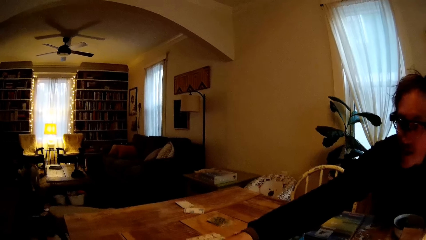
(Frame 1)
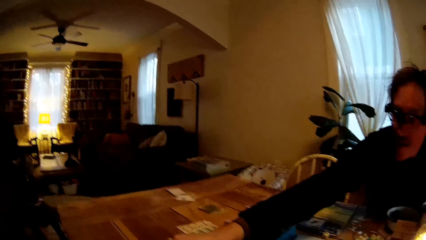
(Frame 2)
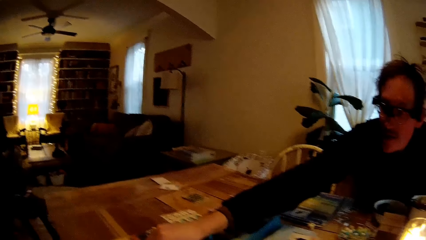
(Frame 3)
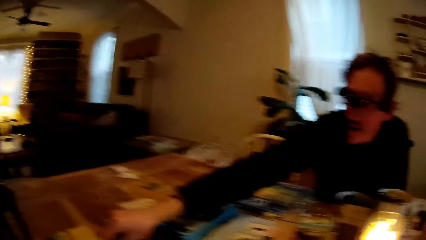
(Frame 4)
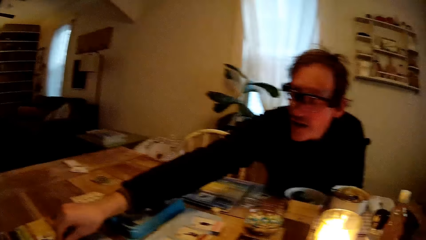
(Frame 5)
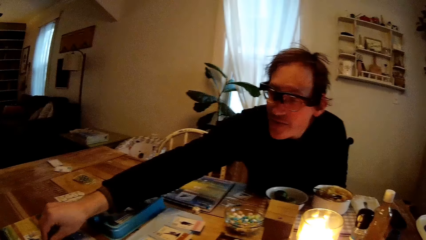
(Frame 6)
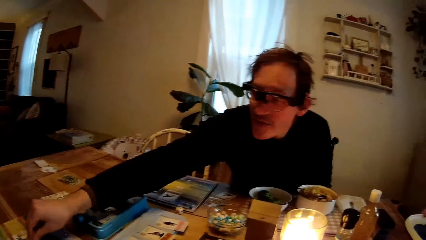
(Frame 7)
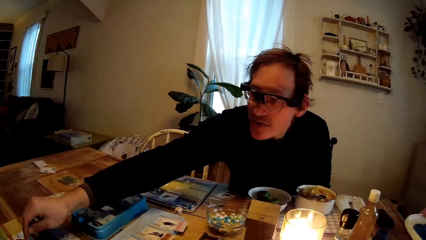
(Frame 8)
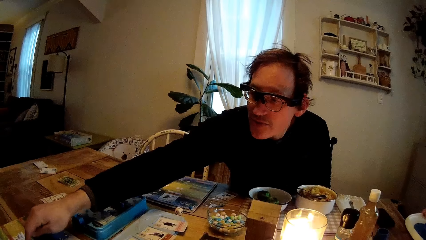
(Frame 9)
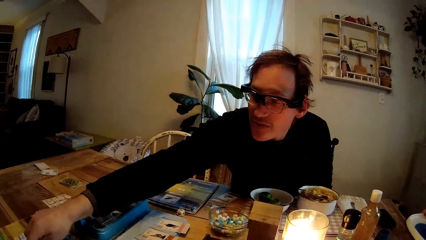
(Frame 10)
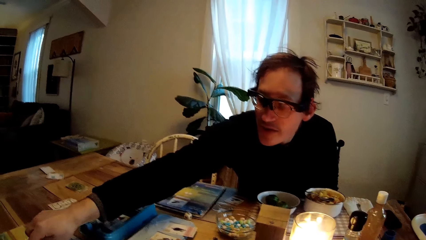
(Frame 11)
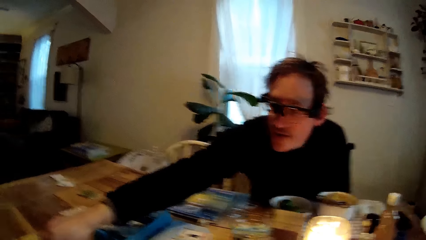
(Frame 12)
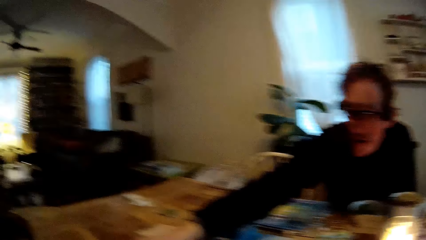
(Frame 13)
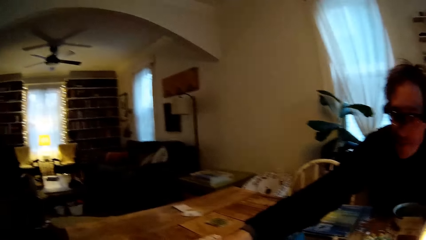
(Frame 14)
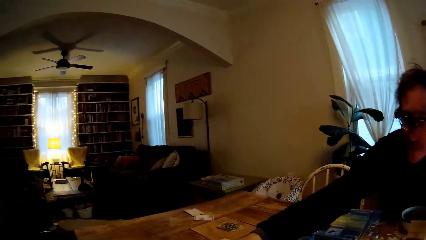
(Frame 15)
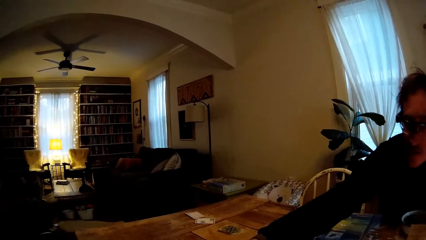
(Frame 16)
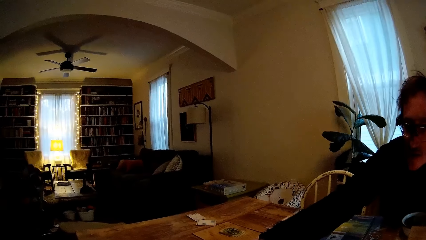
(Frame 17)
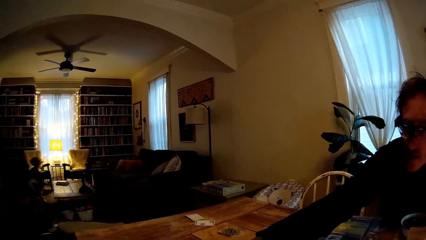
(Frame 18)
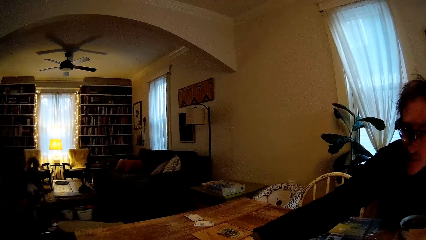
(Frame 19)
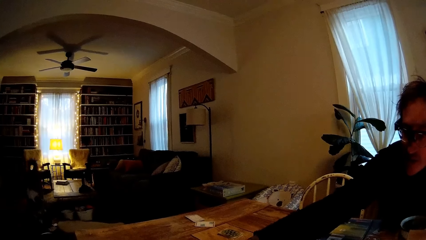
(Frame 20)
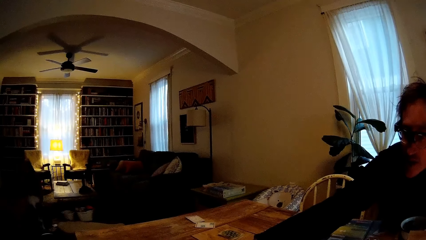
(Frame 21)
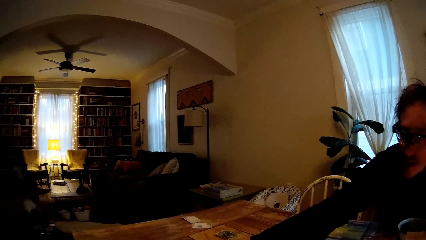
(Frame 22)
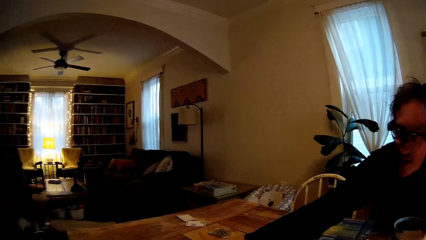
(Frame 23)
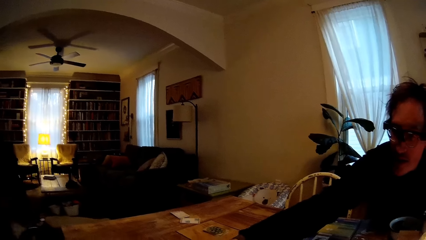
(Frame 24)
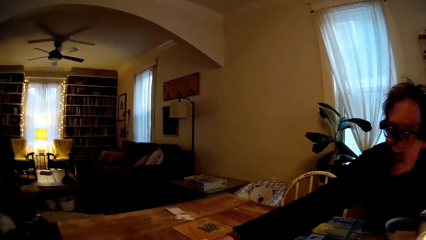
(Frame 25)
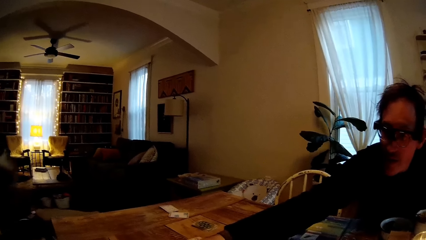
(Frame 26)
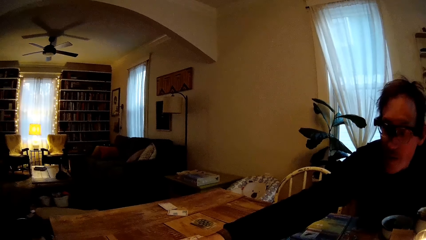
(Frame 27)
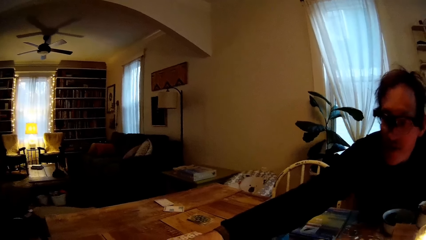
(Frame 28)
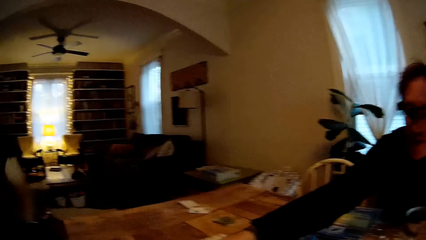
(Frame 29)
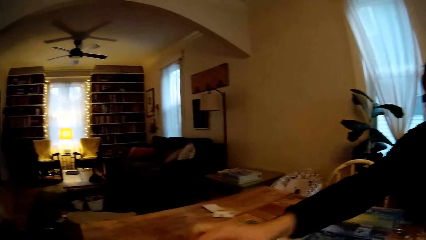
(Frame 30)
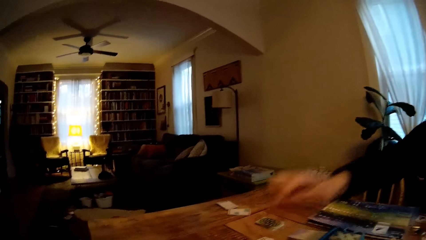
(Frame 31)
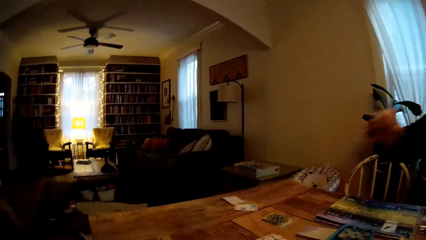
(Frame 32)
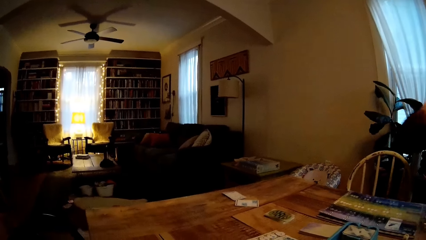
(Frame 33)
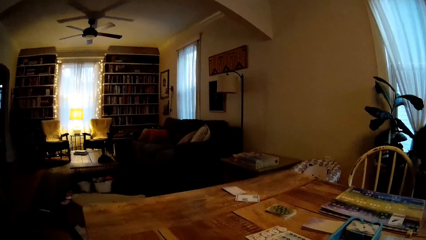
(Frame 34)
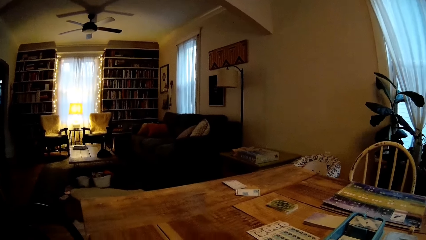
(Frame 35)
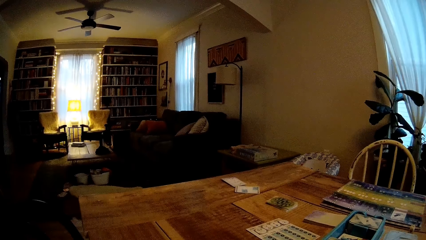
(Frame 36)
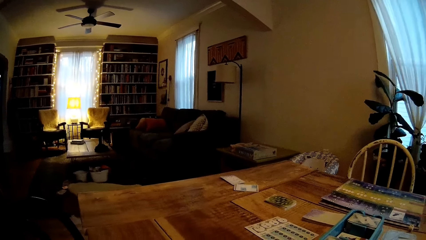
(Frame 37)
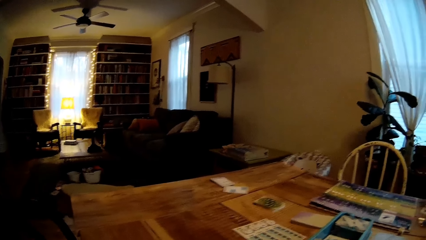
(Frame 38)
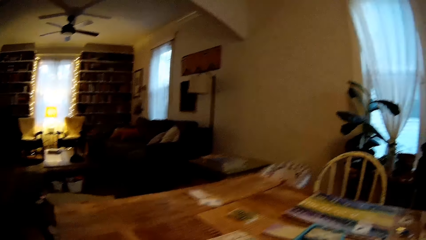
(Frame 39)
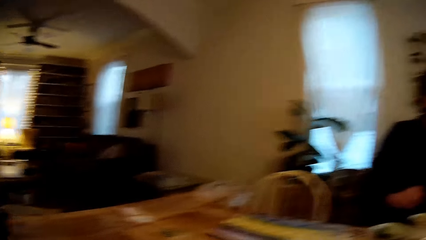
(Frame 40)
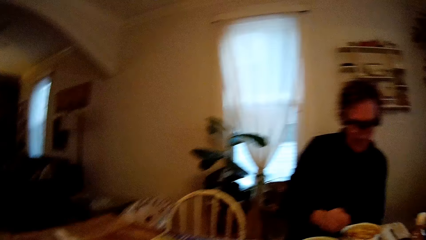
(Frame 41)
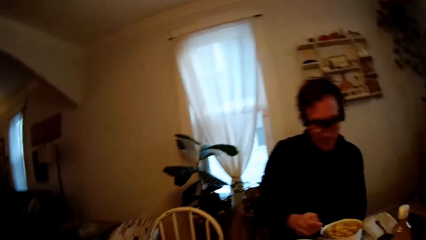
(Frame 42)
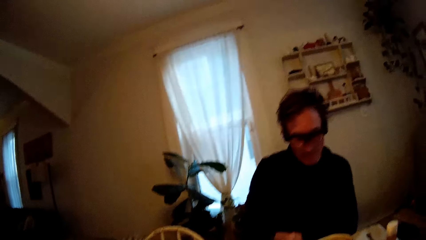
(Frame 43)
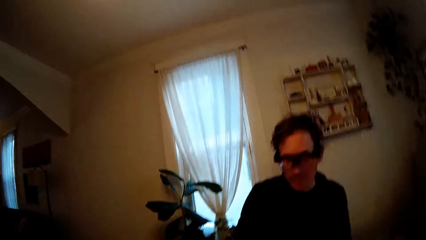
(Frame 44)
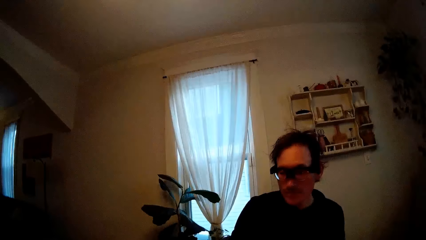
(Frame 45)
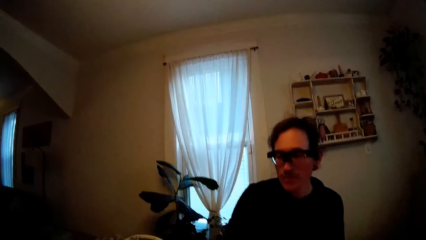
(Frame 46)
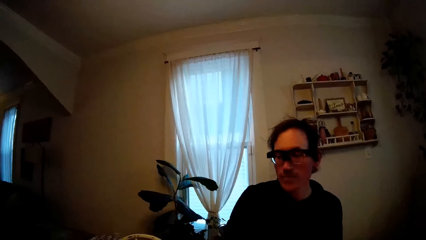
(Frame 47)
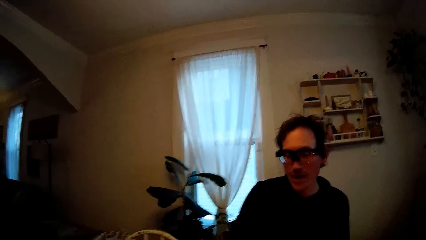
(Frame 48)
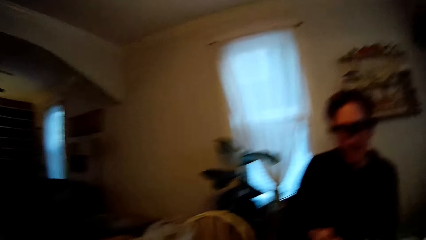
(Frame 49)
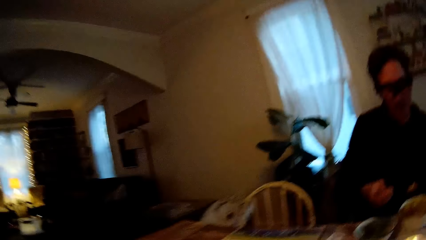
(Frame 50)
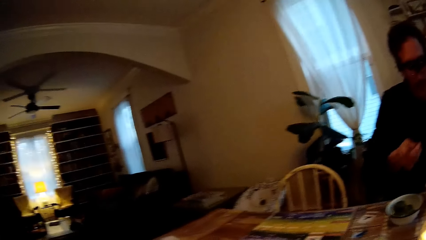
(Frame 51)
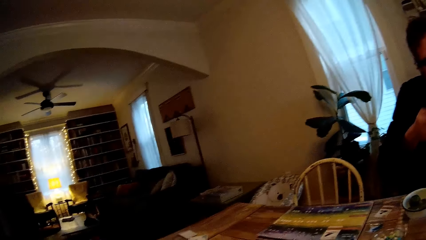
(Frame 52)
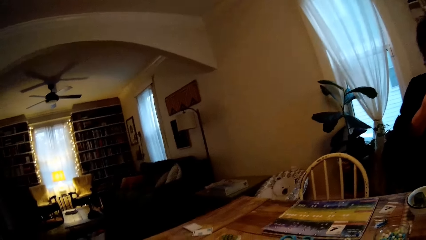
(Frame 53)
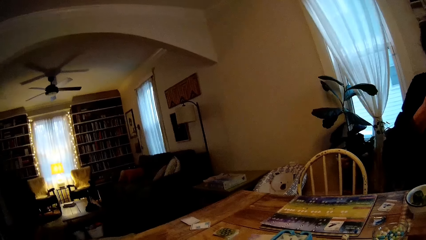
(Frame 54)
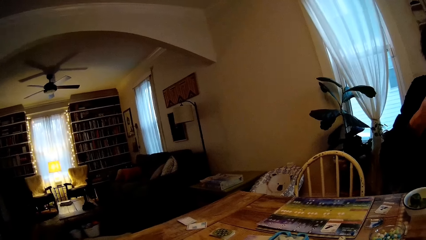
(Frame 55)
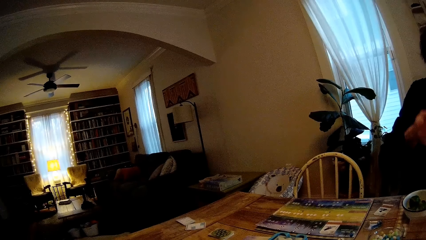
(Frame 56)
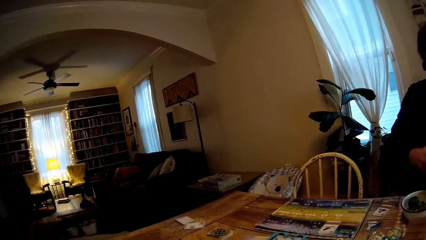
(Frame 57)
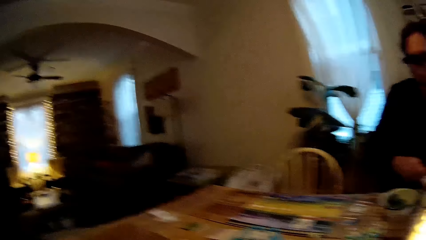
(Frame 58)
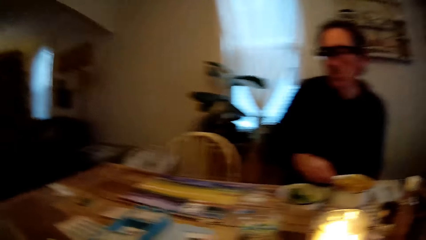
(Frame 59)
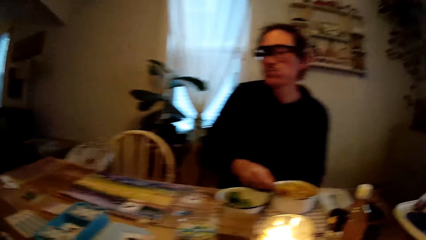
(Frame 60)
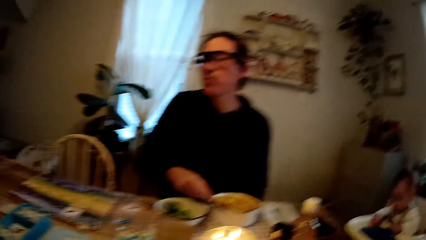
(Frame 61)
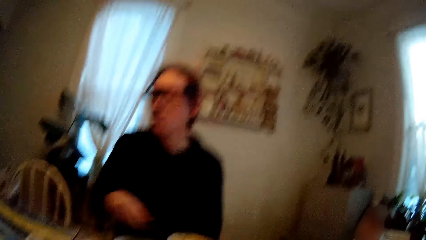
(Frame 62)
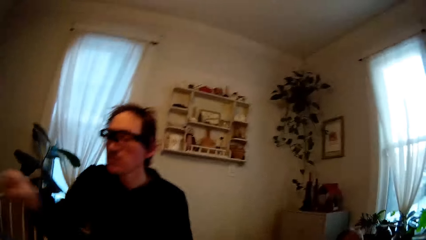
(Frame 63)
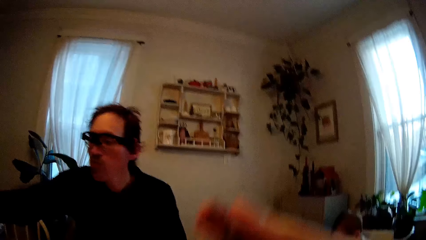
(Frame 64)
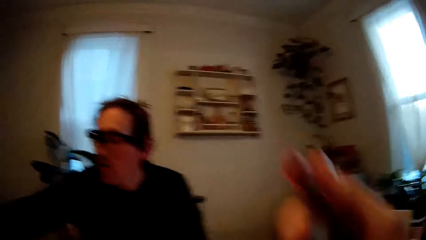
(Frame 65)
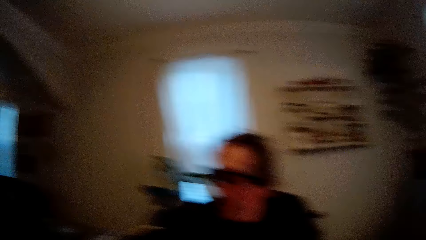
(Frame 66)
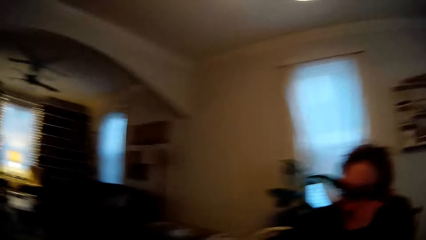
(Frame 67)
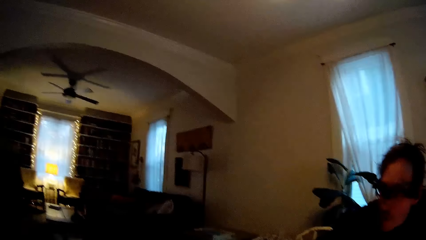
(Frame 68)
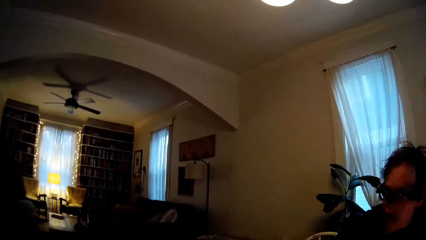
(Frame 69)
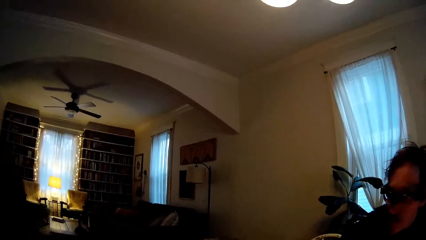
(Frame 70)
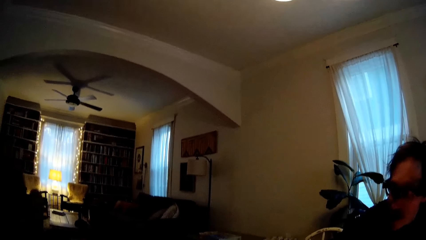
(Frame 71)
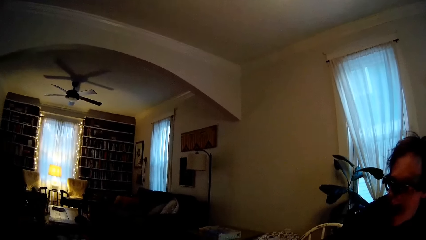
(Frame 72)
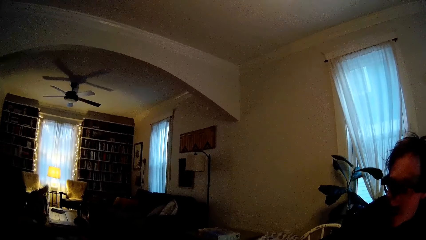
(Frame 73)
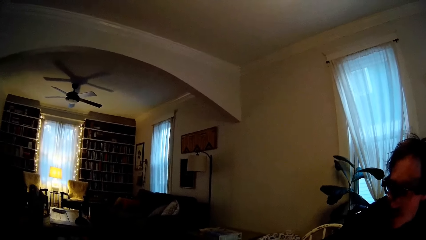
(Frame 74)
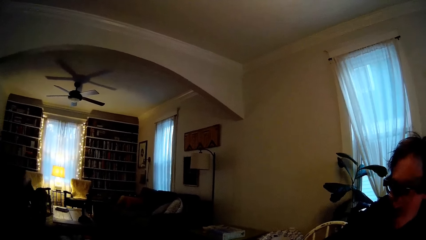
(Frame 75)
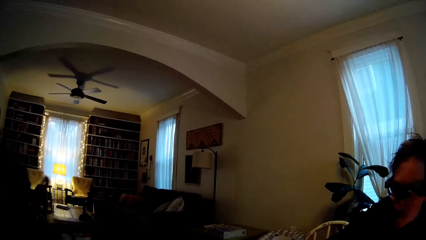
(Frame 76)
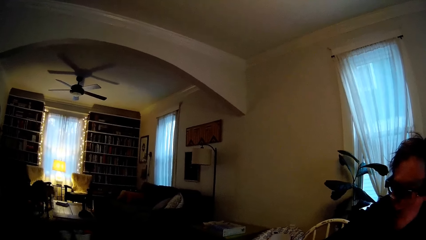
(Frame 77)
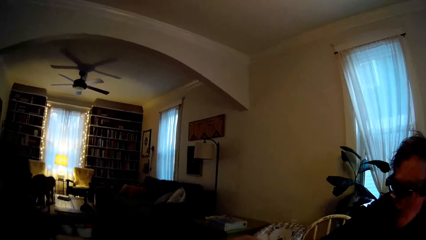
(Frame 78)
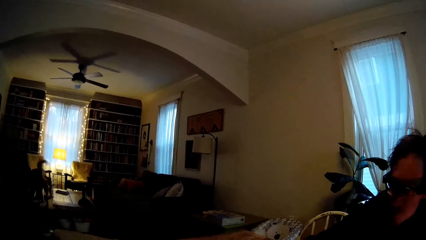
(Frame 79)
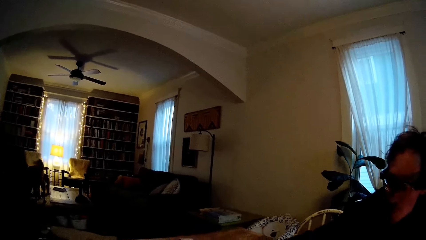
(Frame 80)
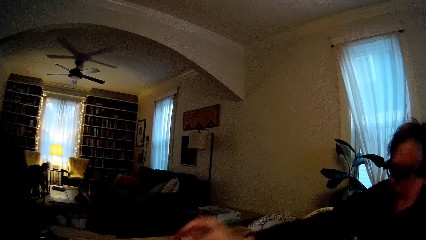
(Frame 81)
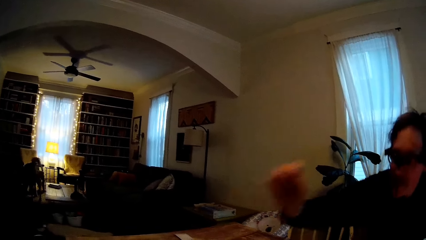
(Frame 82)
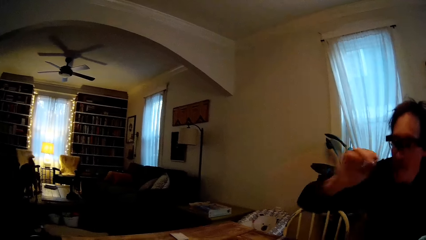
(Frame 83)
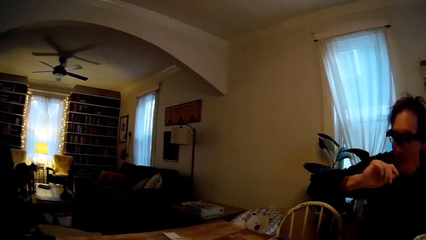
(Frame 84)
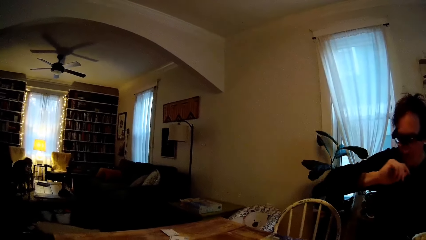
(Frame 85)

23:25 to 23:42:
The man touches the game board with his right hand. The man holds the spoon with his right hand. The man raises the spoon in his right hand with some fruit salad, to his mouth. The man eats. The man stretches his right hand over the table. The camera wearer raises the fork with her right hand. The man converses with the camera wearer.
